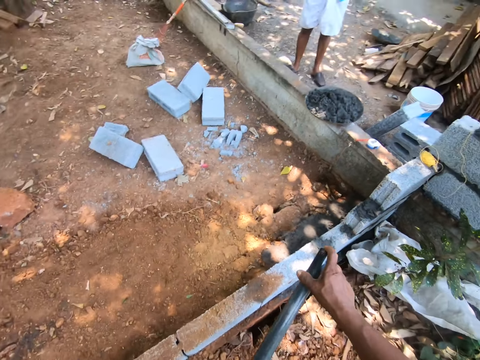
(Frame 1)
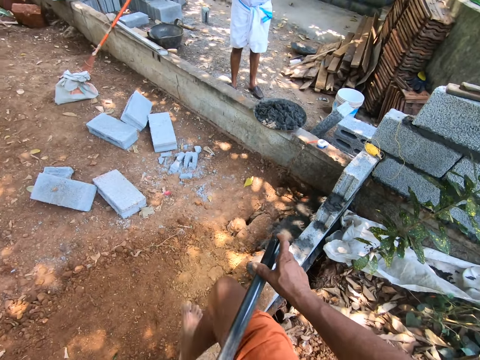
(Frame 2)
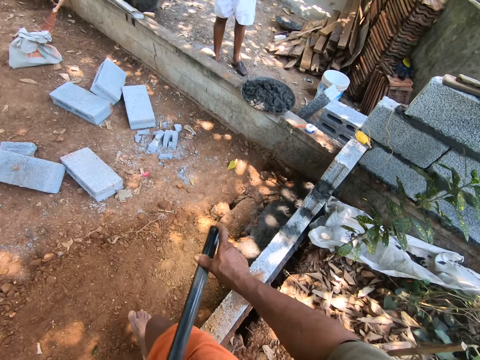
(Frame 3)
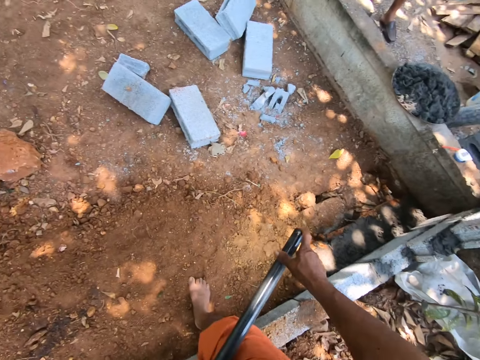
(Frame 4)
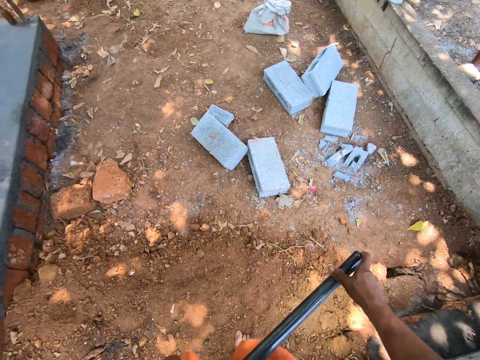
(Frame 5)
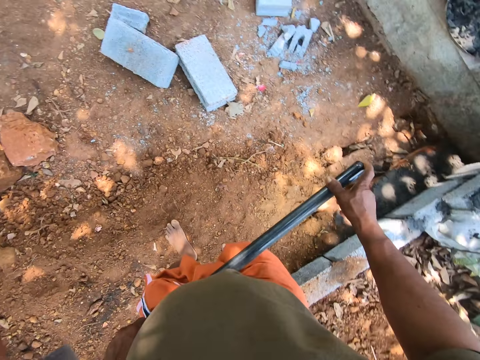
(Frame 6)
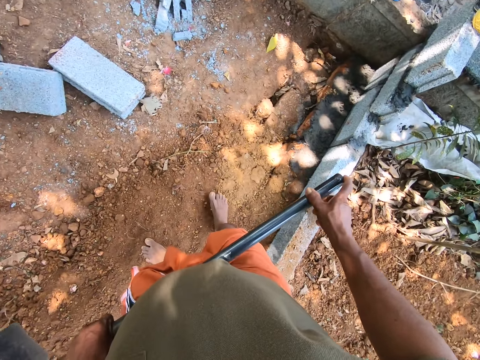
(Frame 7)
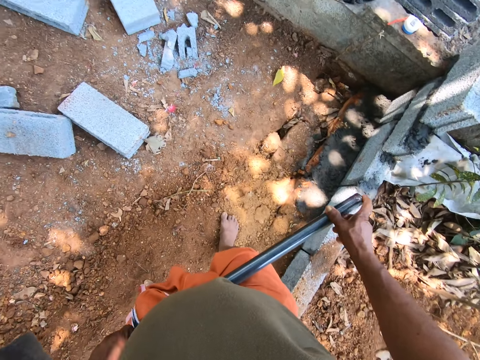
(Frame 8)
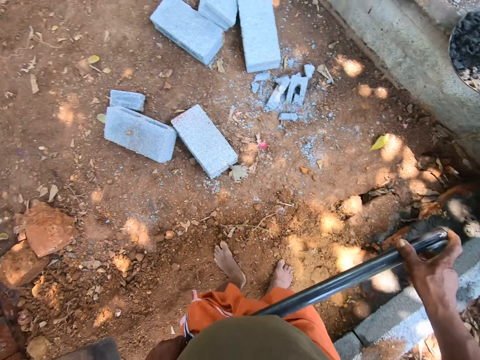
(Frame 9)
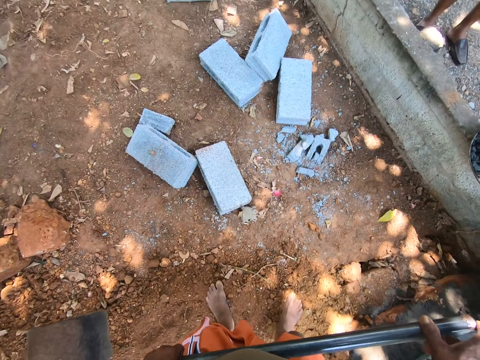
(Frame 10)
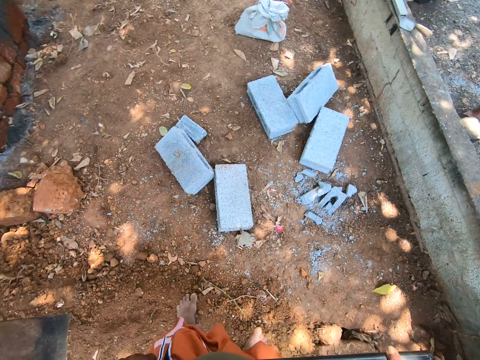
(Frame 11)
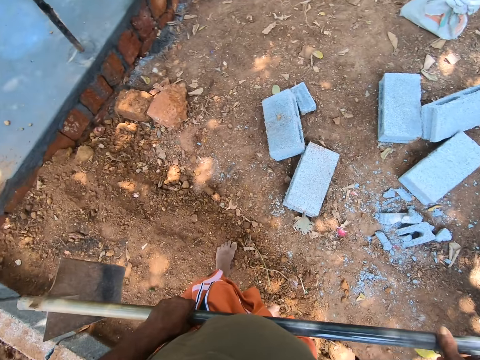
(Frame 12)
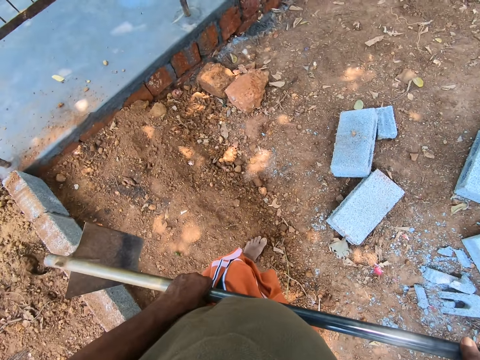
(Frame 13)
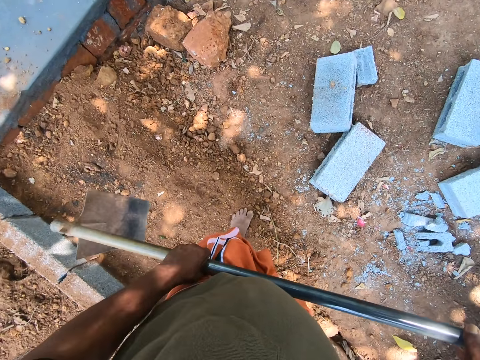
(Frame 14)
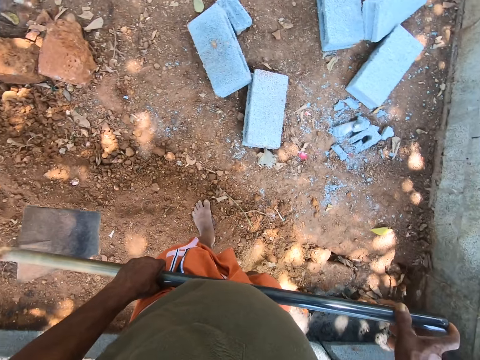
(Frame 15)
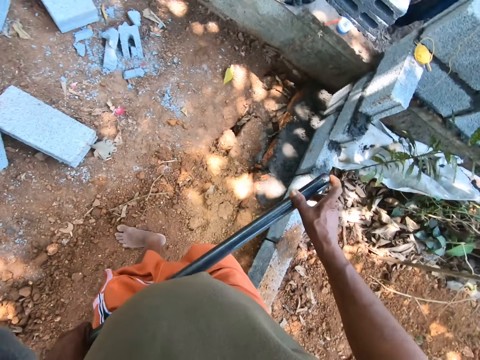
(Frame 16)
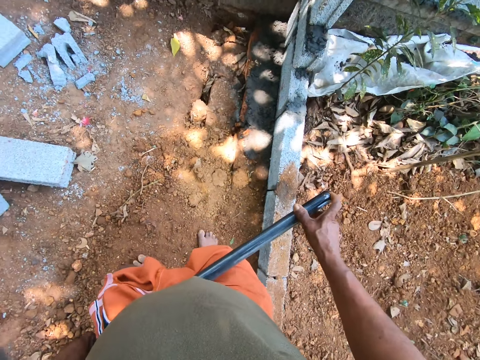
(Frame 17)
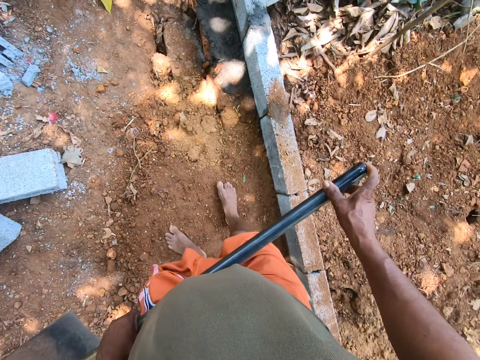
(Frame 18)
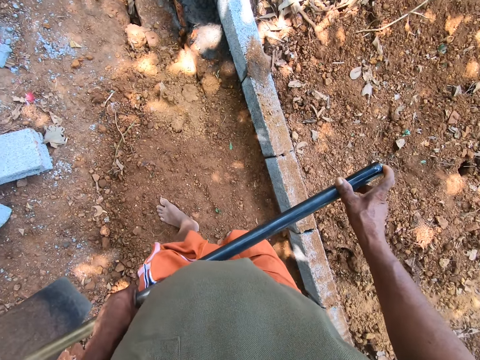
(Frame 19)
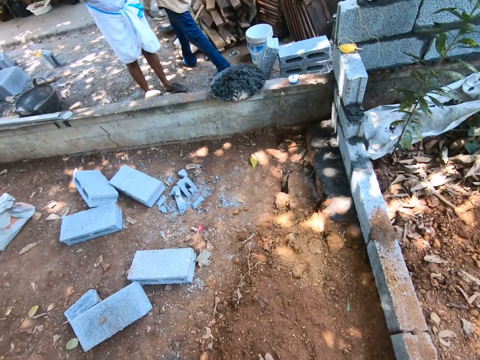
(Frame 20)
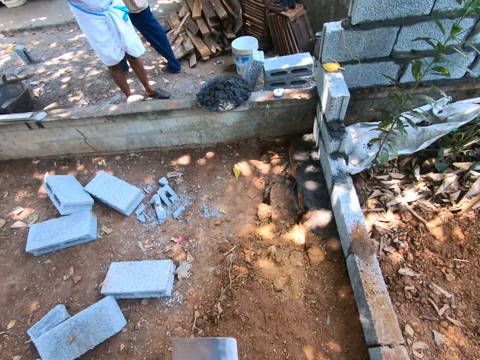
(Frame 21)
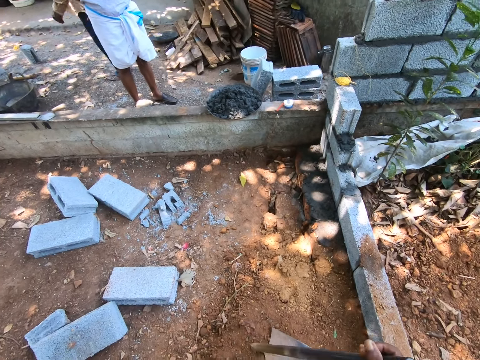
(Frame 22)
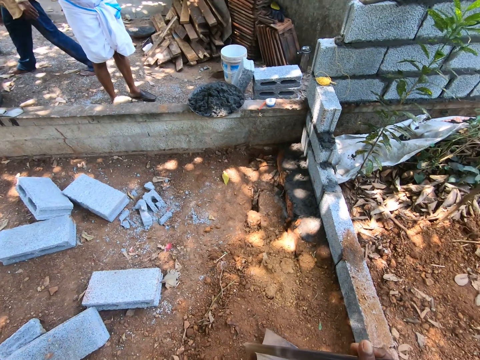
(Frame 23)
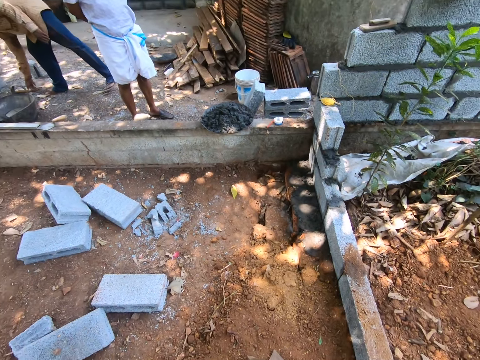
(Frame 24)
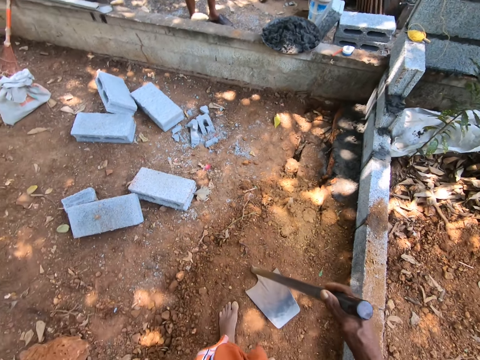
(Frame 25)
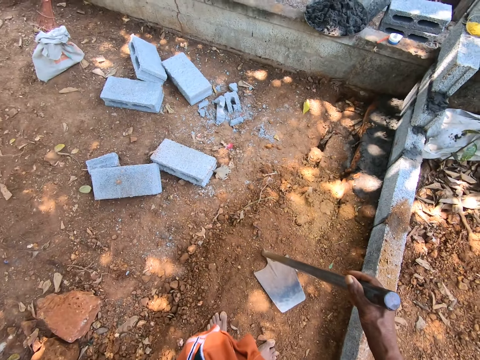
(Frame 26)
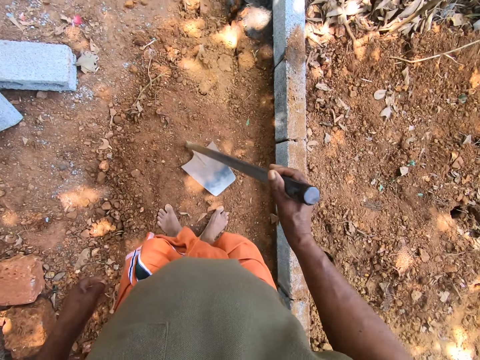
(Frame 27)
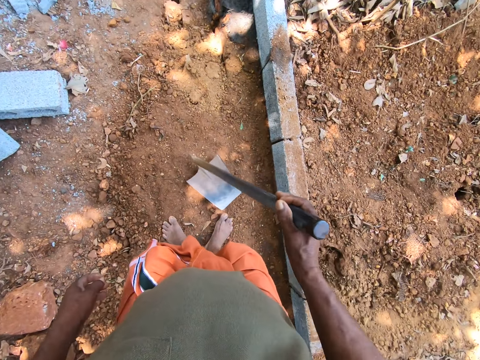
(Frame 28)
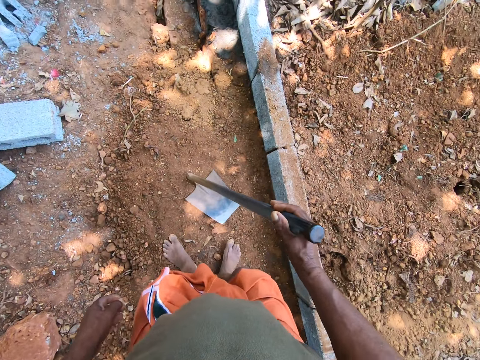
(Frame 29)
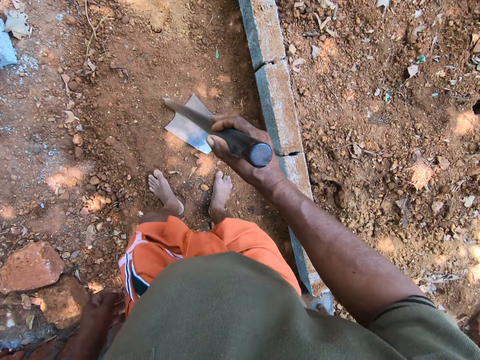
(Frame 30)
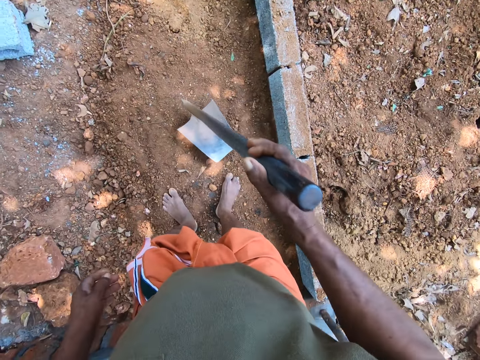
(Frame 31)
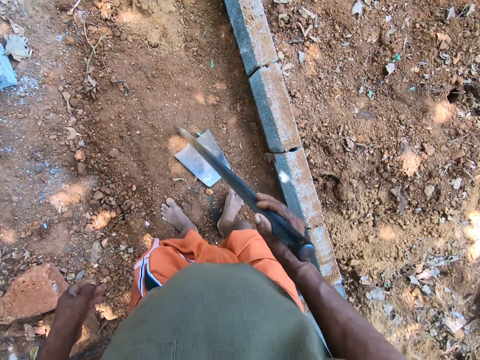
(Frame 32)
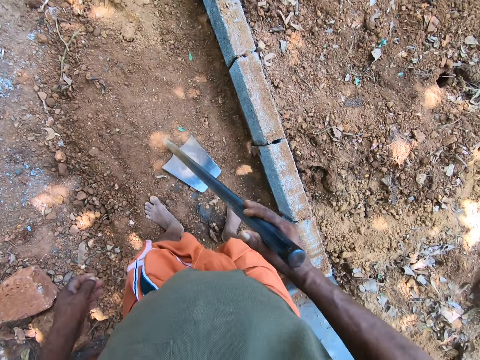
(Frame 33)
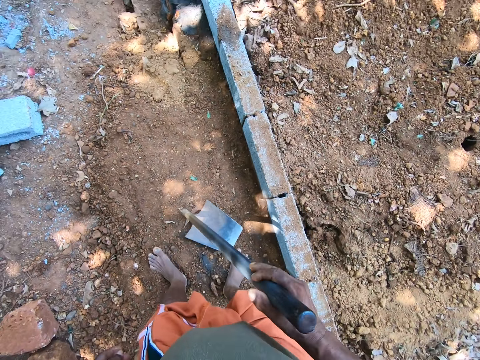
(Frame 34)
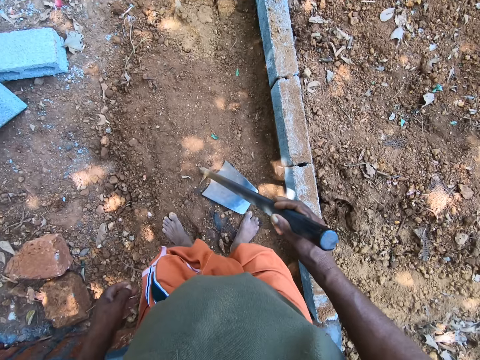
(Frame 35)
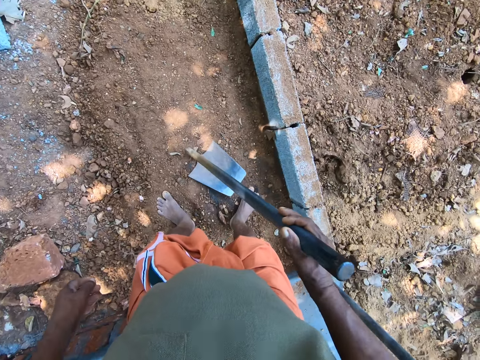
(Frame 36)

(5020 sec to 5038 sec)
The camera wearer smoothens the sand on the ground with the hoe in his right hand.

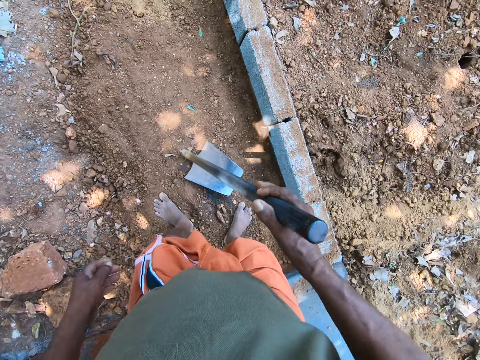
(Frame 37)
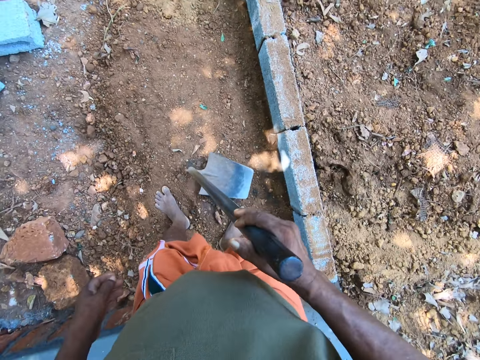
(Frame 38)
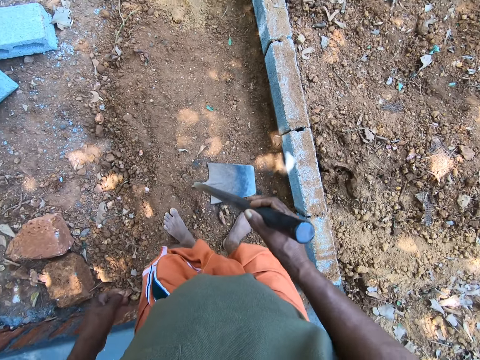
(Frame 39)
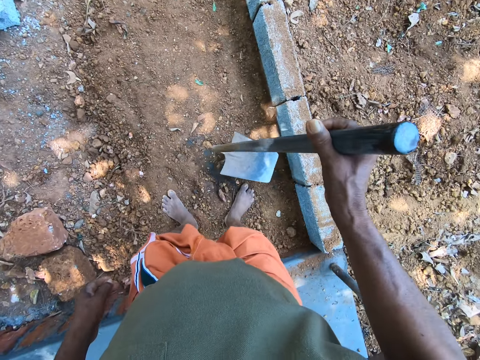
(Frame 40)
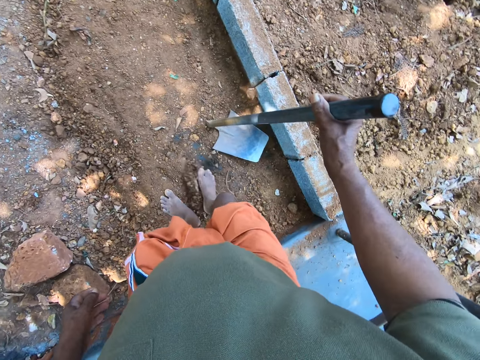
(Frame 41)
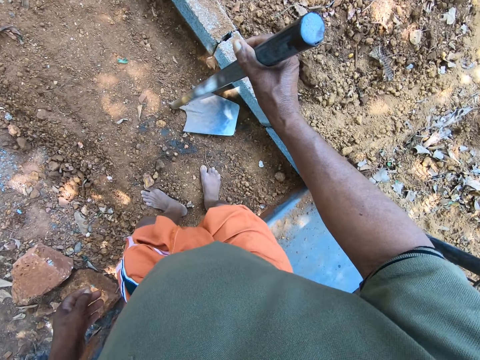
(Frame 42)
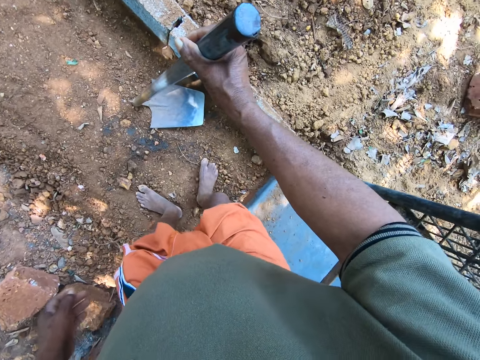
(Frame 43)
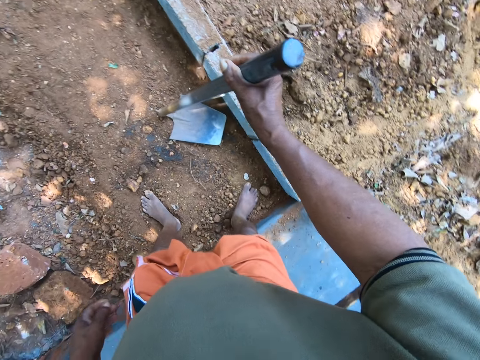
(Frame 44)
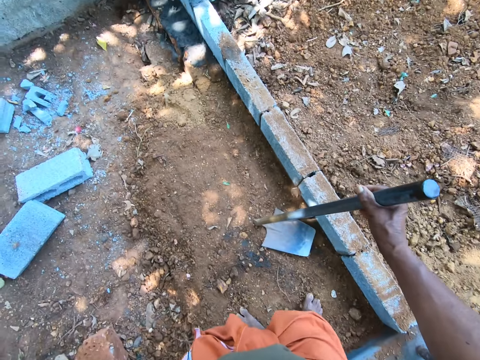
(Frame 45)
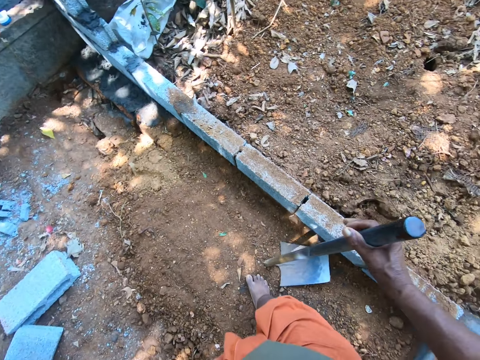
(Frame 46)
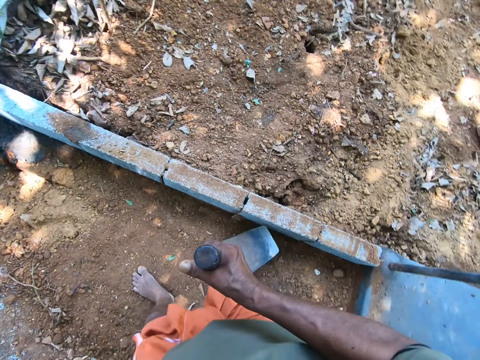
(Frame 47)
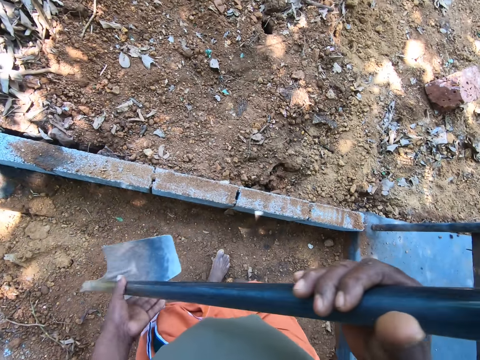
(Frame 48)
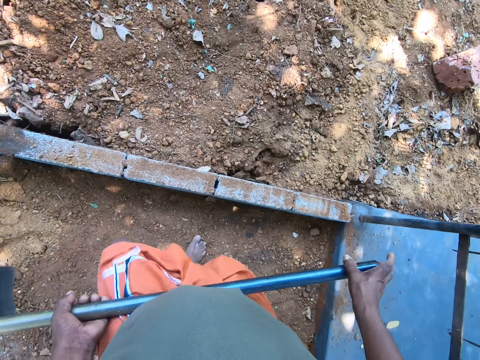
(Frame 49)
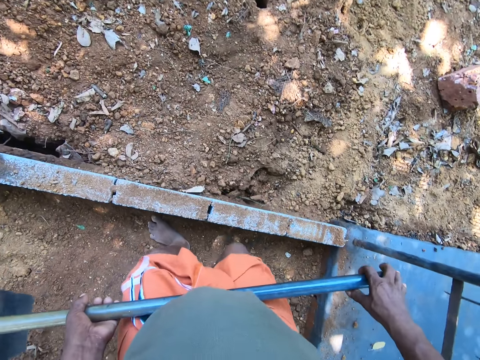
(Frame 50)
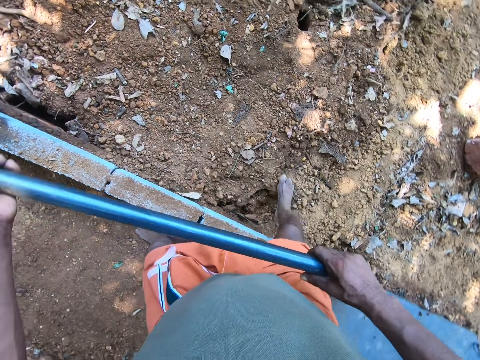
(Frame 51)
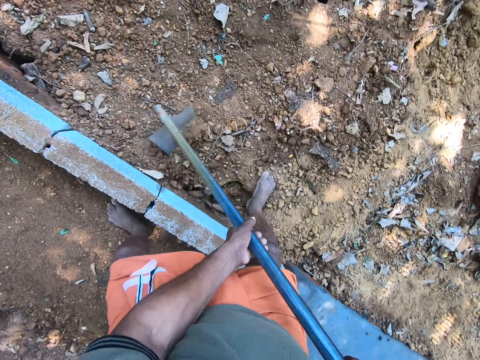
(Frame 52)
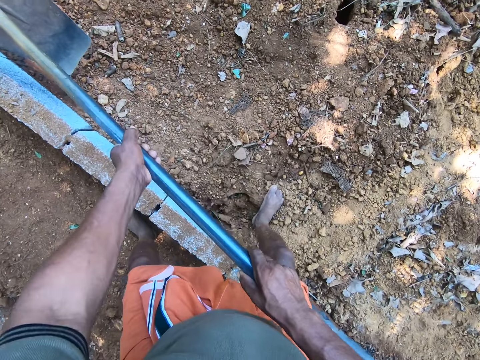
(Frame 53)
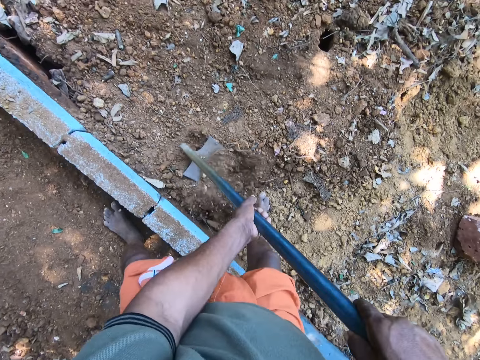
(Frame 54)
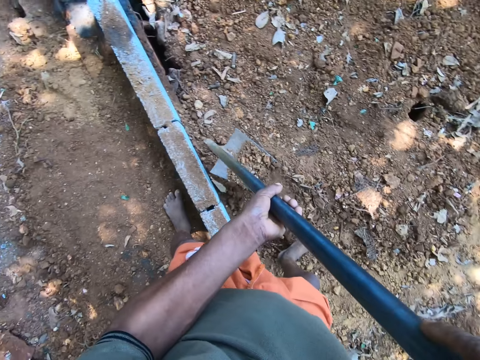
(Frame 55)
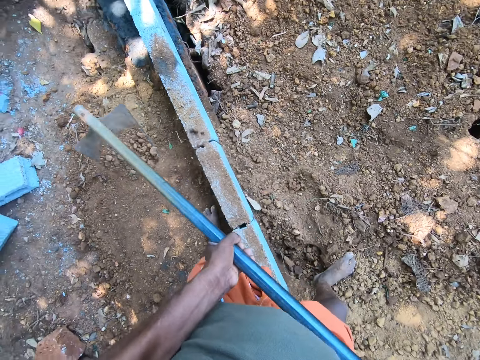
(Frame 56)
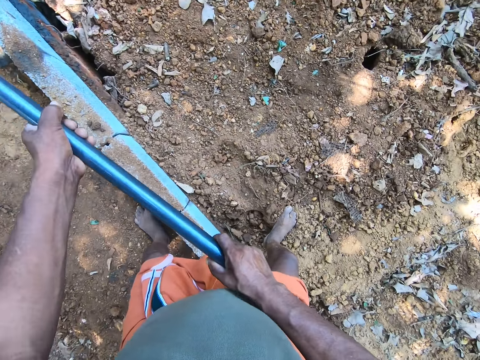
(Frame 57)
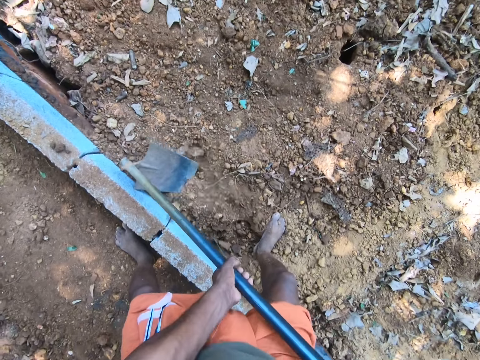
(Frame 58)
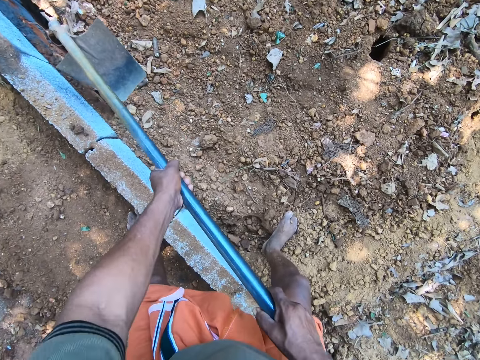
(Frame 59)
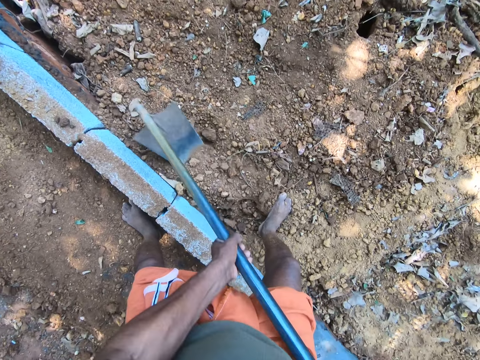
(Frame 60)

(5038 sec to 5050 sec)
The camera wearer digs the ground with the hoe in both hands. He packs sand from the ground with the hoe in his right hand. He pours the sand on the ground with the hoe in both hands. He digs the ground with the hoe in both hands. He interacts with a man.
